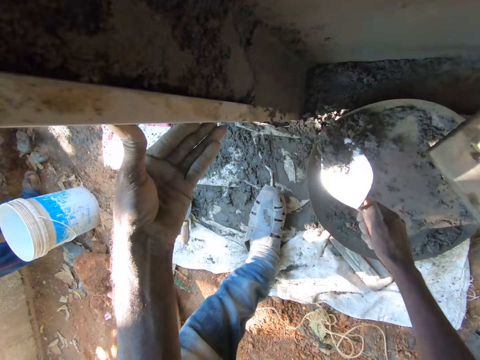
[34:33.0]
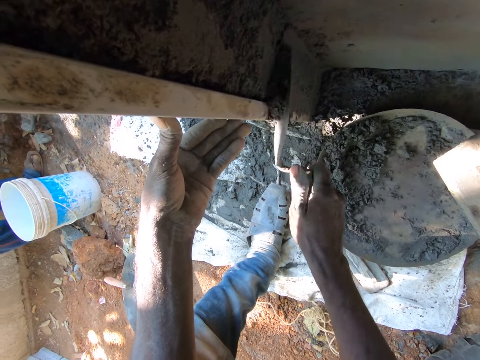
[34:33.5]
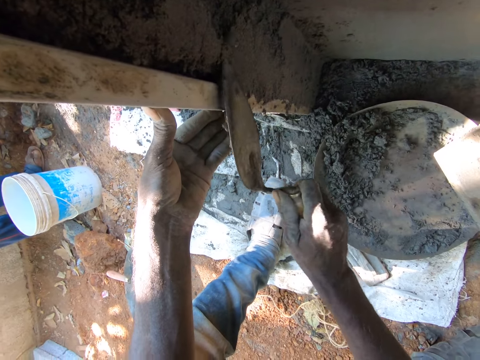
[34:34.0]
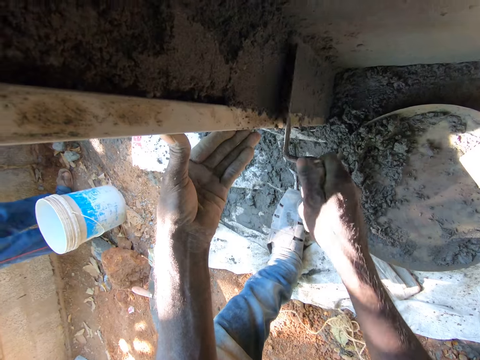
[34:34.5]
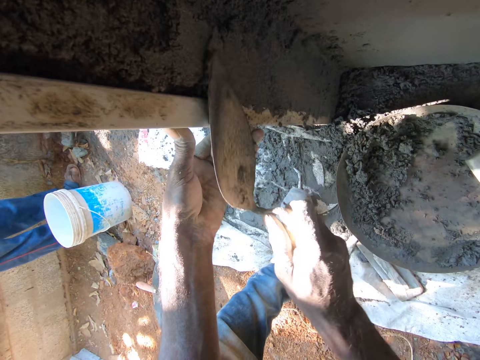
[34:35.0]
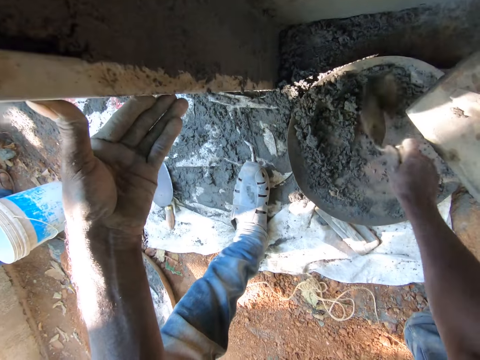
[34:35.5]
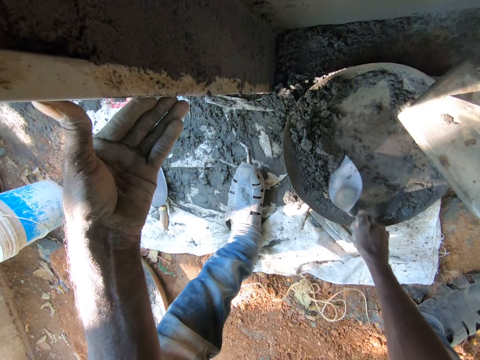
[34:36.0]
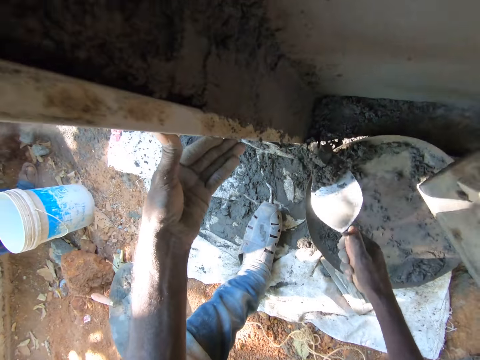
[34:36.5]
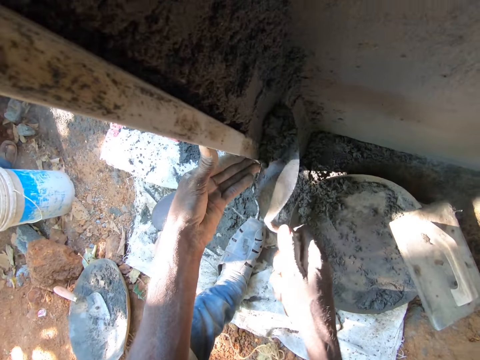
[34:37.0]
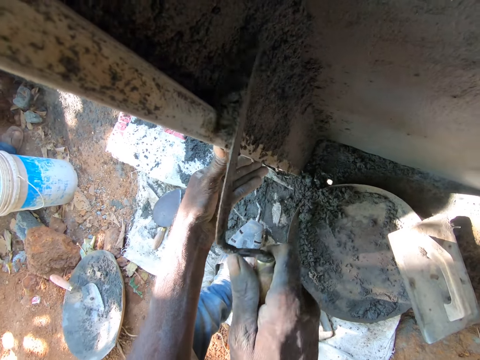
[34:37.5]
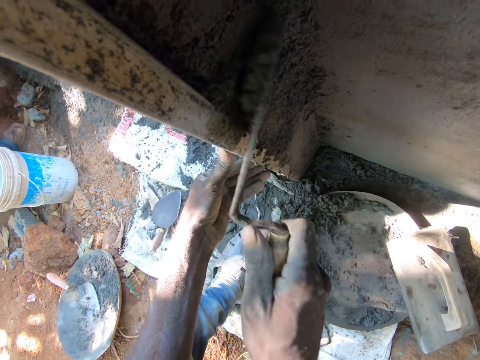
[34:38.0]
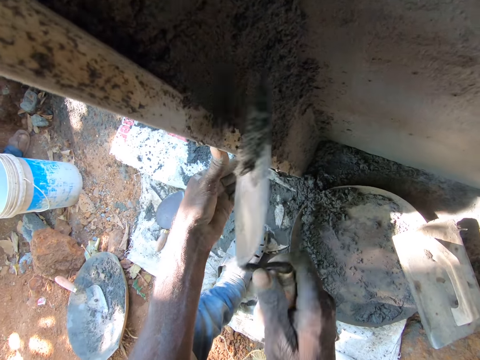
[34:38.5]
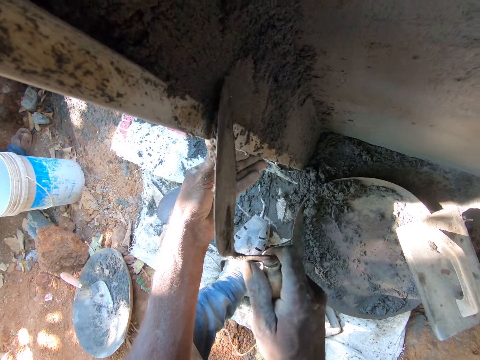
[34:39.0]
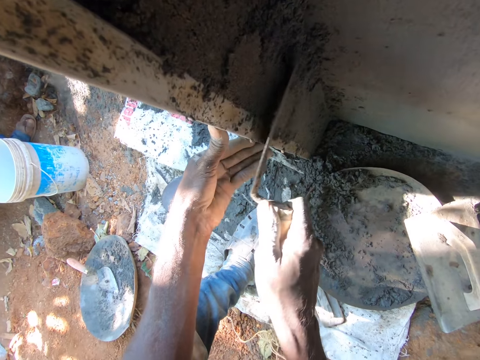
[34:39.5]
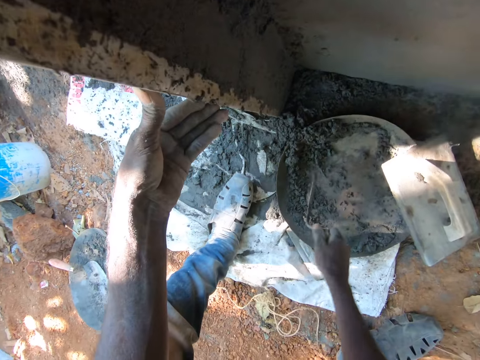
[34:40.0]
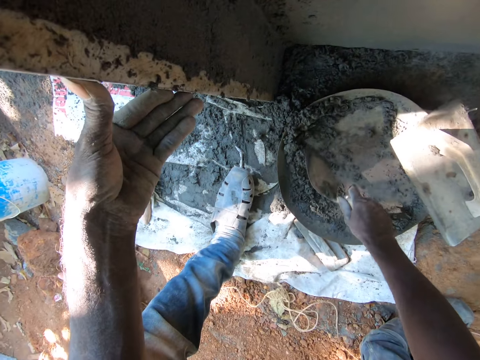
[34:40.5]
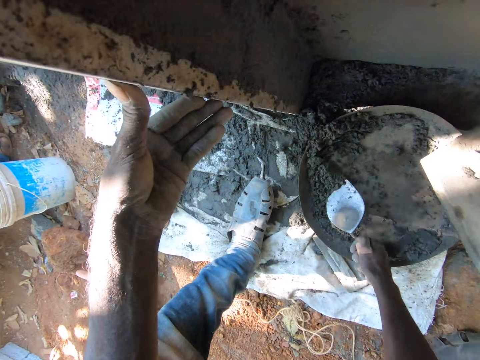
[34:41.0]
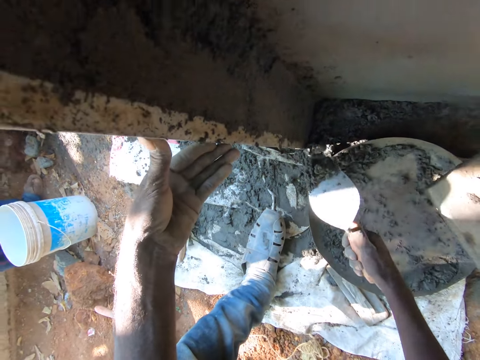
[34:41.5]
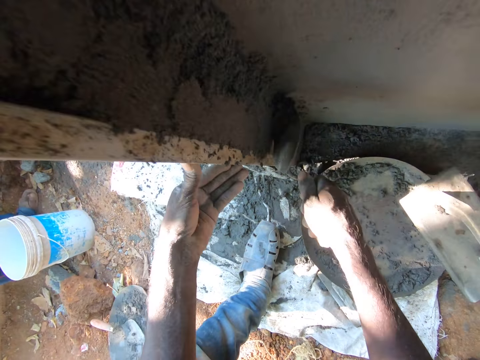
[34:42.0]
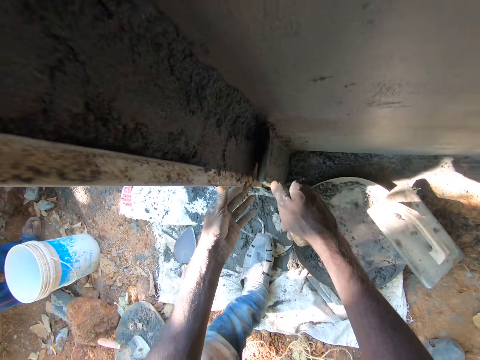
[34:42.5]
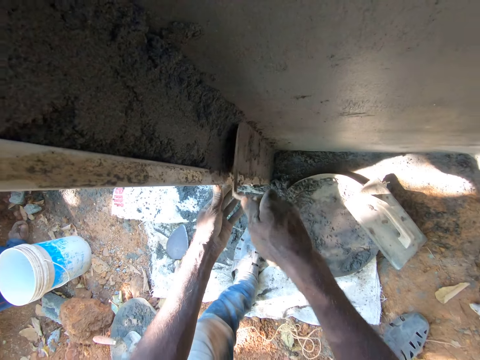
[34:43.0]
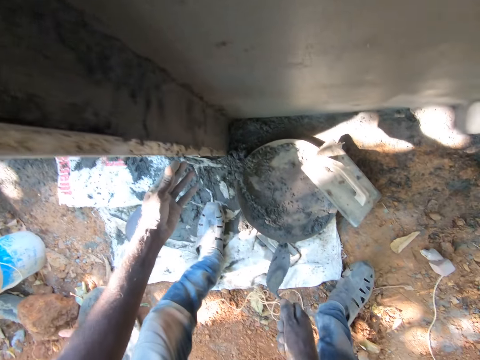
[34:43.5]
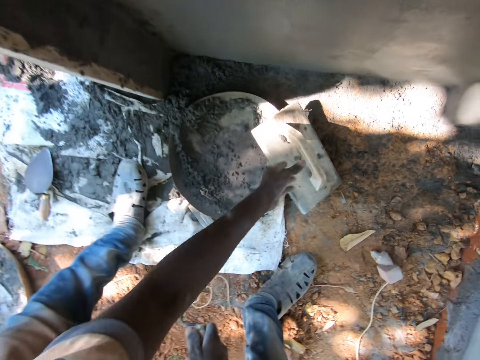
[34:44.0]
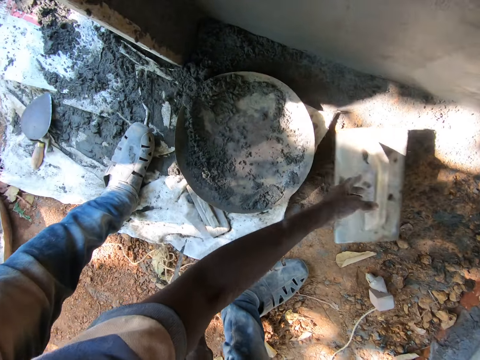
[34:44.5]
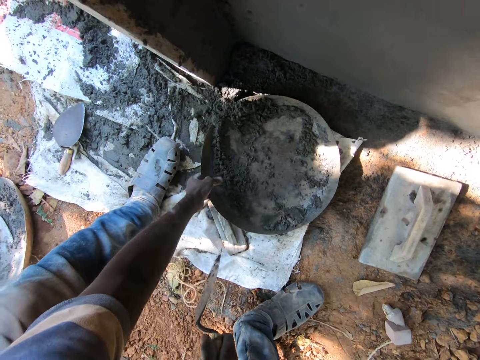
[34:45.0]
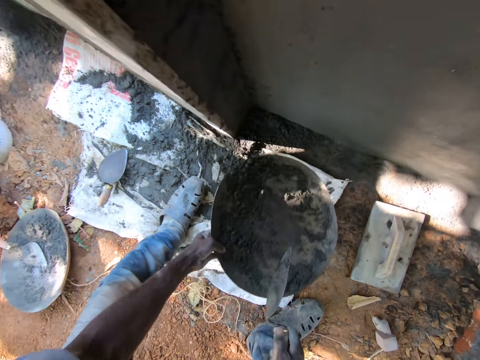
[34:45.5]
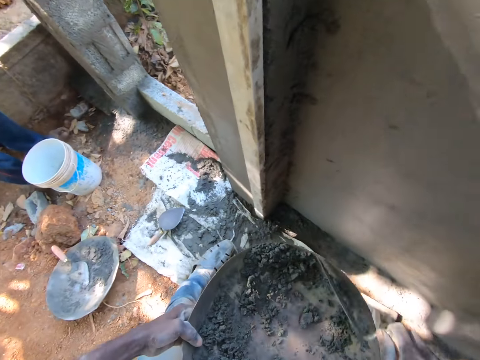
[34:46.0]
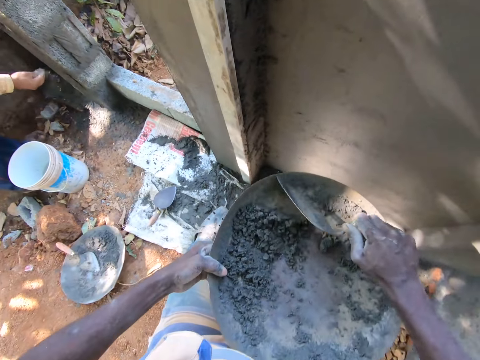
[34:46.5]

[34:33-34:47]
The camera wearer scoops concrete from the head pan with the brick trowel in his right hand. He smoothens the concrete on the wall with the brick trowel in his right hand. He mixes the concrete in the head pan with the brick trowel in his right hand. He scoops concrete from the head pan with the brick trowel in his right hand. He smoothens the concrete on the wall with the brick trowel in his right hand. He mixes the concrete in the head pan with the brick trowel in his right hand. He scoops concrete from the head pan with the brick trowel in his right hand. He smoothens the concrete on the wall with the brick trowel in his right hand. He moves the wooden float on the head pan with his left hand. He picks the head pan from the sack with his left hand.

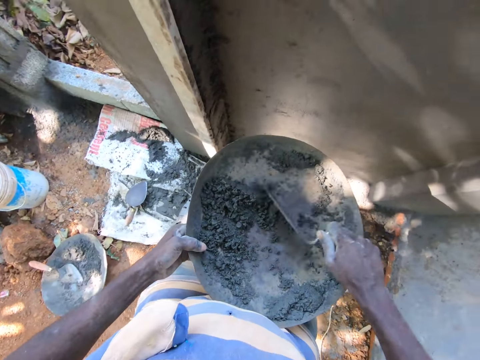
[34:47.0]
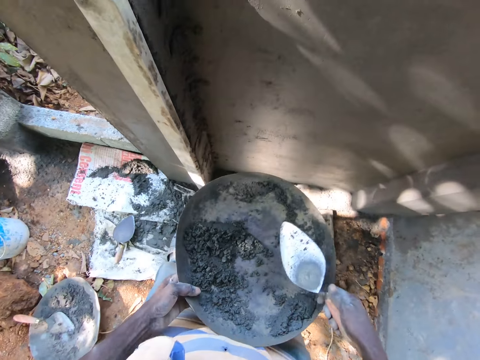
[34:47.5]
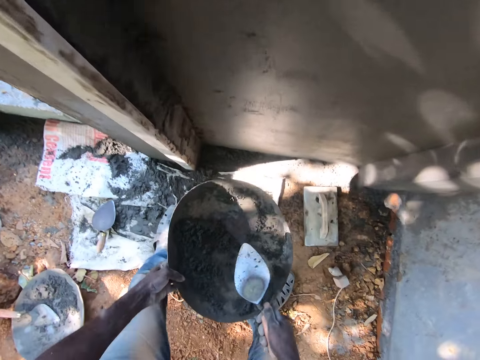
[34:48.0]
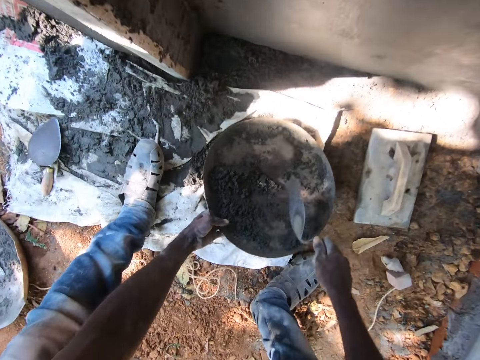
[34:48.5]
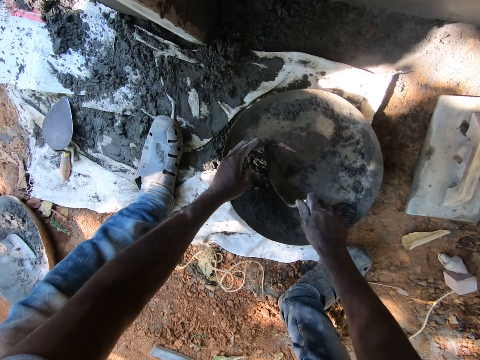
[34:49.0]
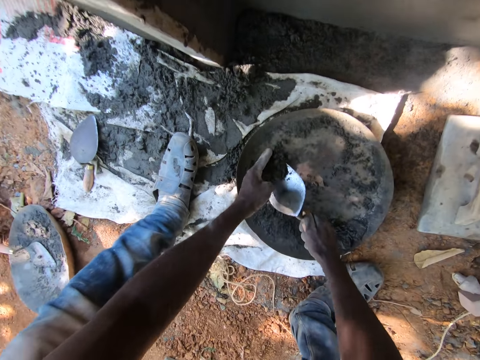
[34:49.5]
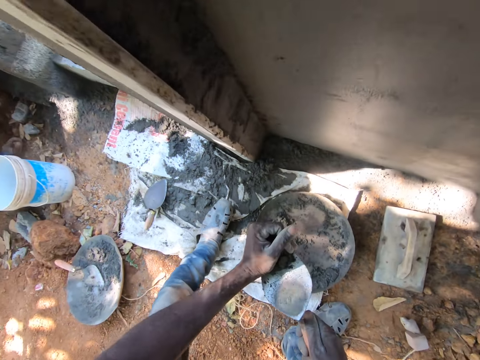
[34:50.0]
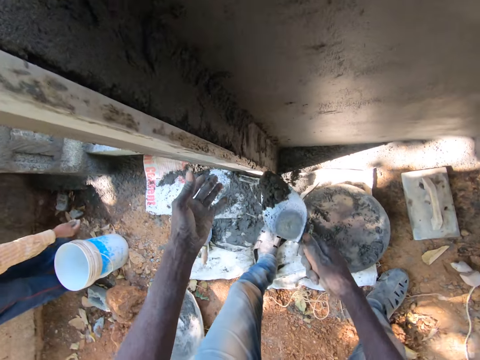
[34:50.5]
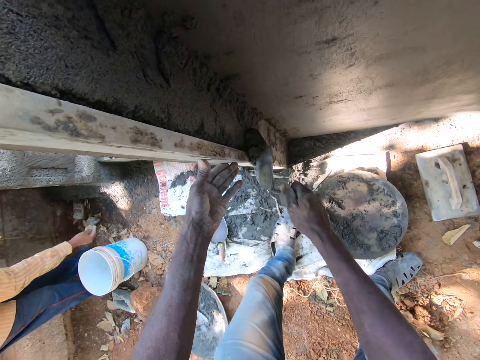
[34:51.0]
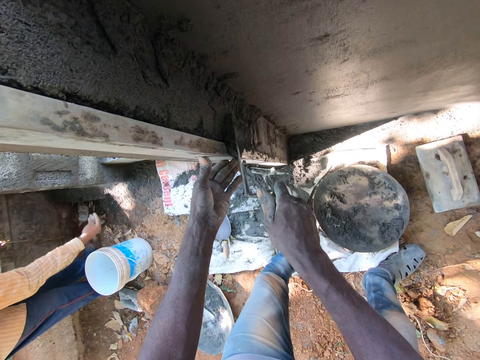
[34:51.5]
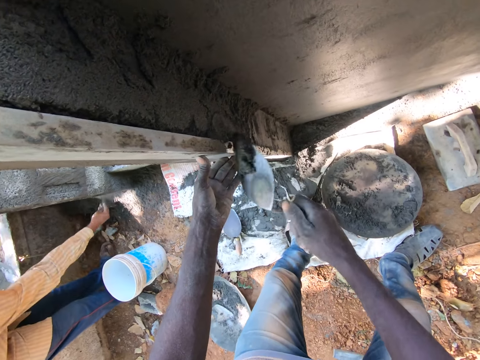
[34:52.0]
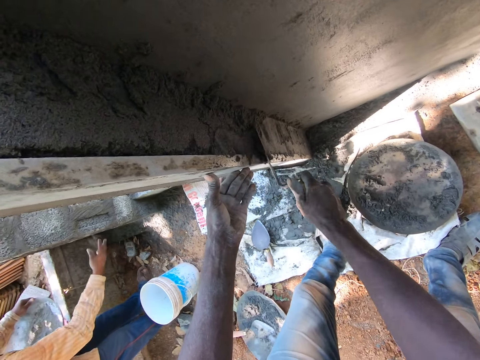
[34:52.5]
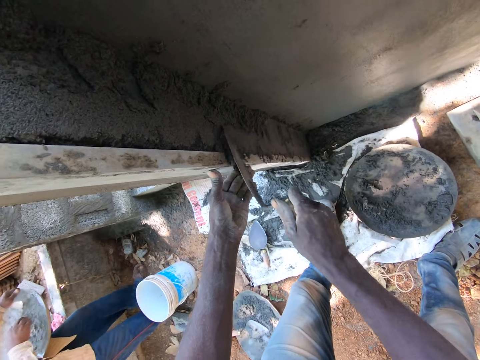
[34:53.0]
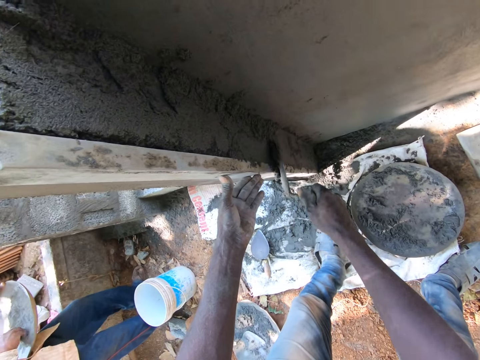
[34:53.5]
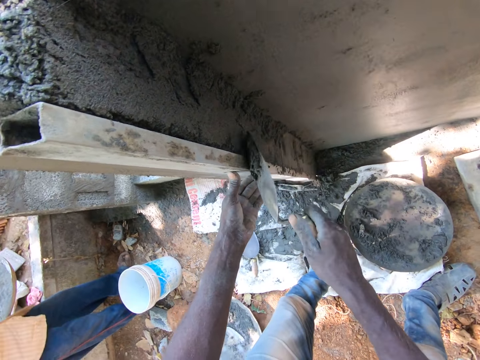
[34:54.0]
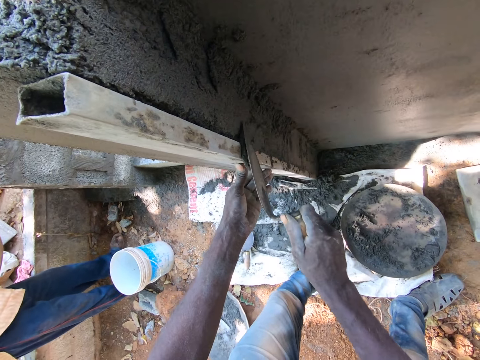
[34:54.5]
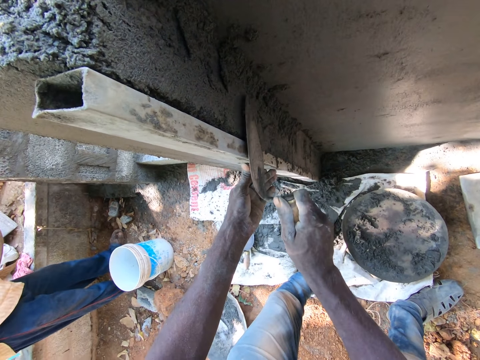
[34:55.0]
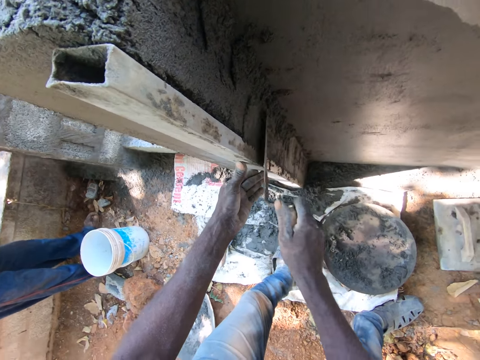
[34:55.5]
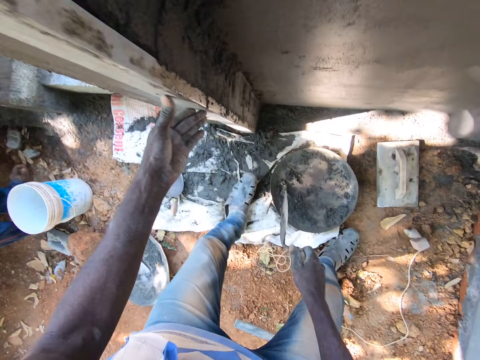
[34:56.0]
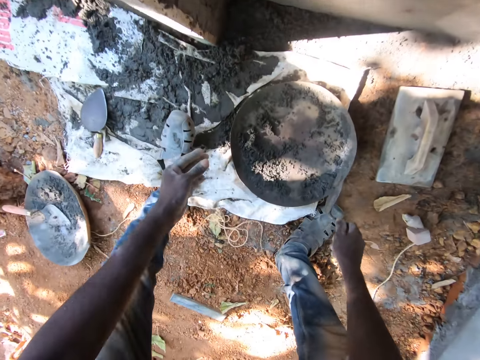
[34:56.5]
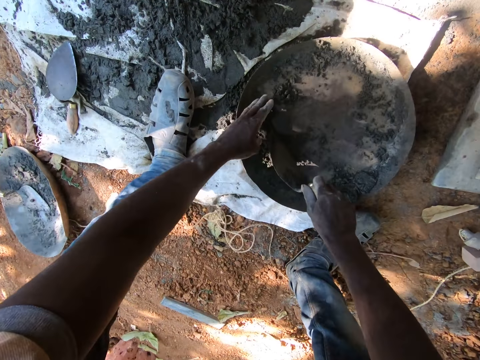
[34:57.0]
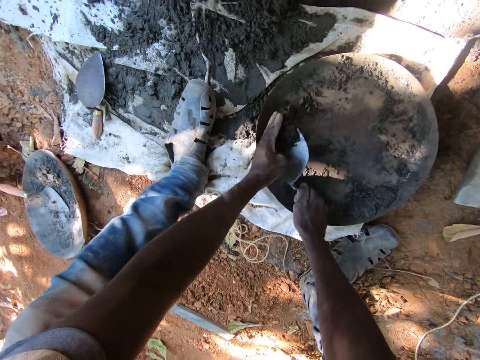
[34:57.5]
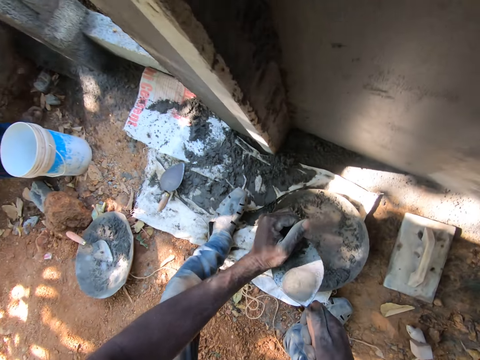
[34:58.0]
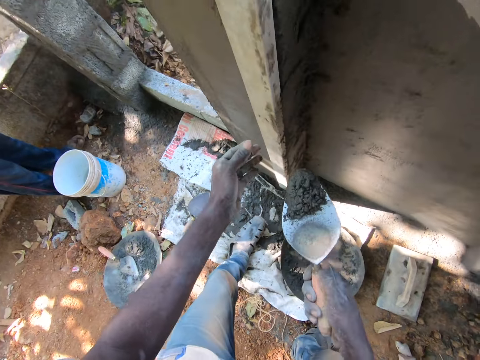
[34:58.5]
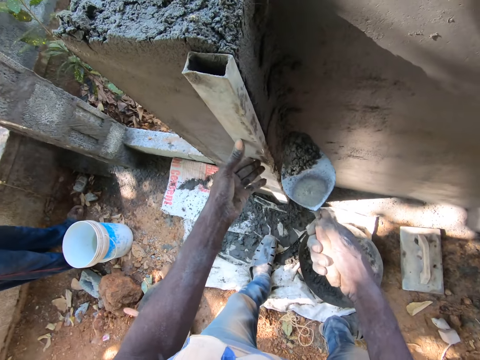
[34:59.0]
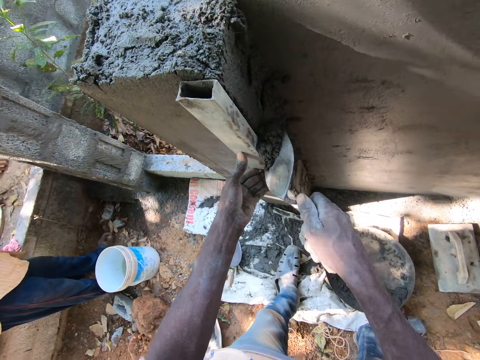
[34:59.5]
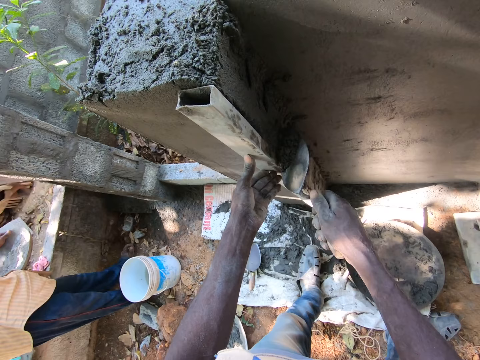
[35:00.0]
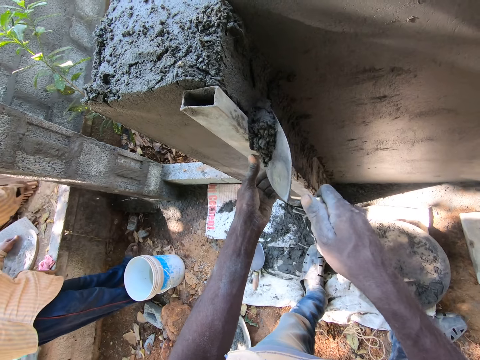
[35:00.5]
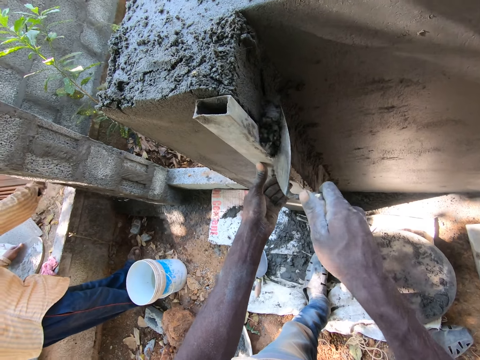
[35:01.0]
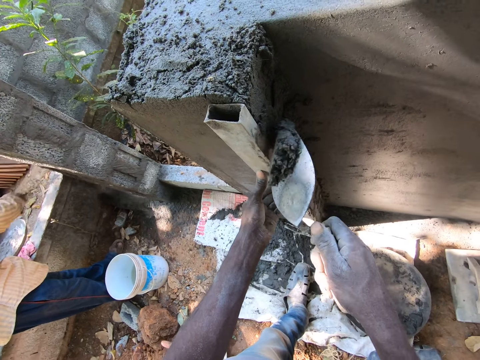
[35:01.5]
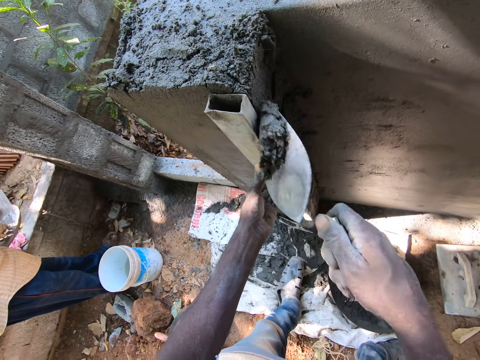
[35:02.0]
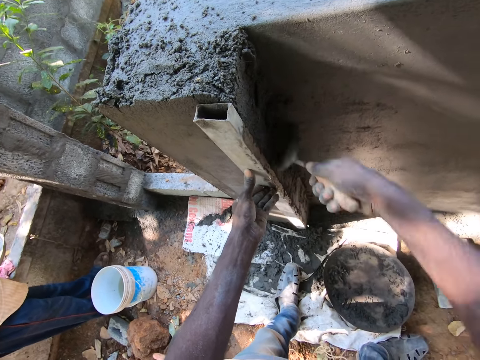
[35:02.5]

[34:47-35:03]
The camera wearer mixes the concrete in the head pan on his left hand with the brick trowel in his right hand. He carries the bowl. He places the head pan on the ground with his left hand. He holds the concrete together with his left hand on the brick trowel in his right hand. He scoops concrete from the head pan with the brick trowel in his right hand. He smoothens the concrete on the wall with the brick trowel in his right hand. He mixes the concrete in the head pan with the brick trowel in his right hand. He holds the concrete together with his left hand on the brick trowel in his right hand. He scoops concrete from the head pan with the brick trowel in his right hand. He smoothens the concrete on the wall with the brick trowel in his right hand.
